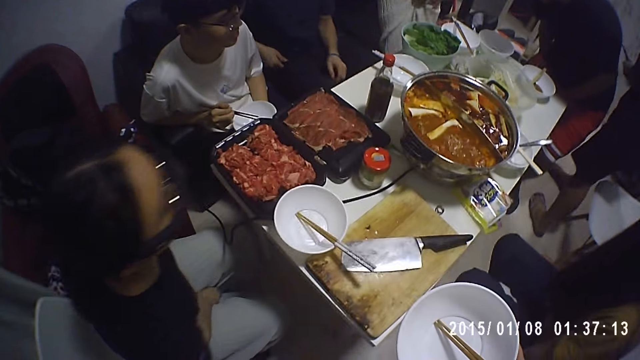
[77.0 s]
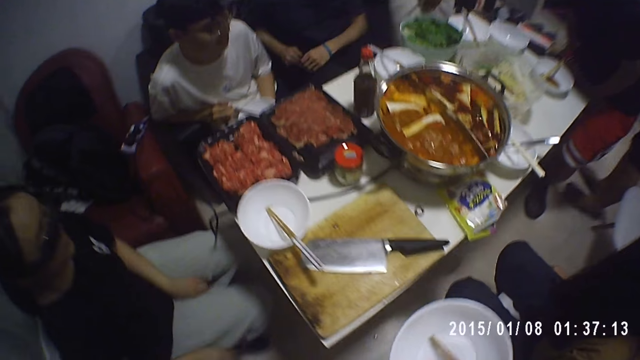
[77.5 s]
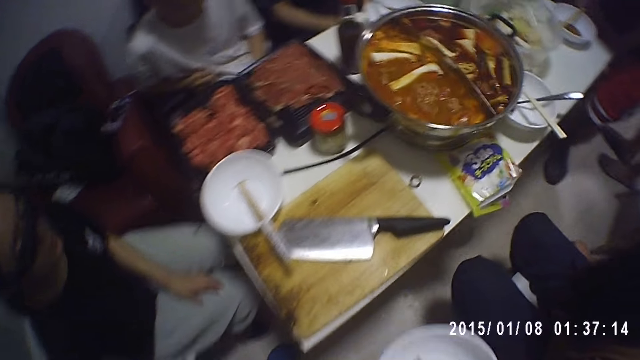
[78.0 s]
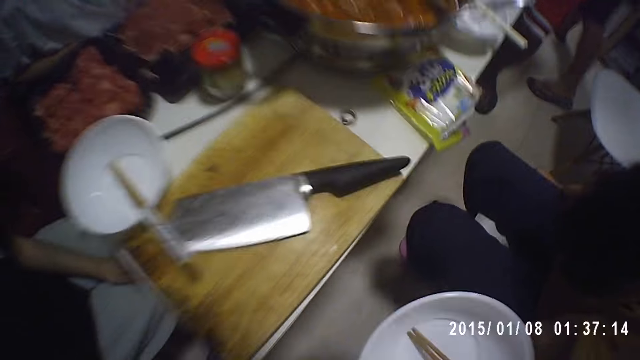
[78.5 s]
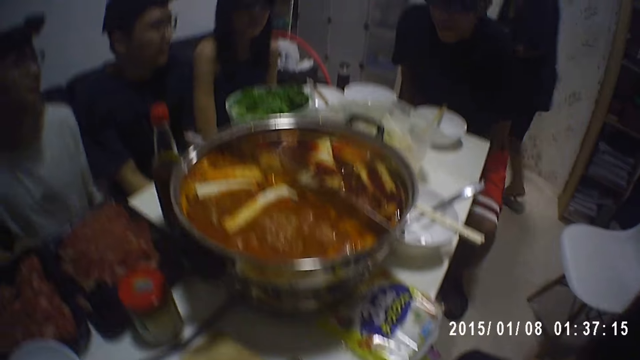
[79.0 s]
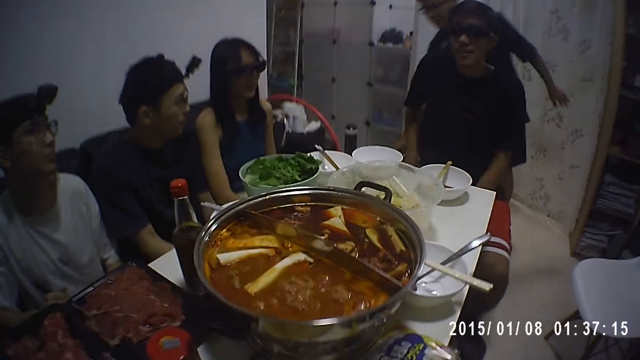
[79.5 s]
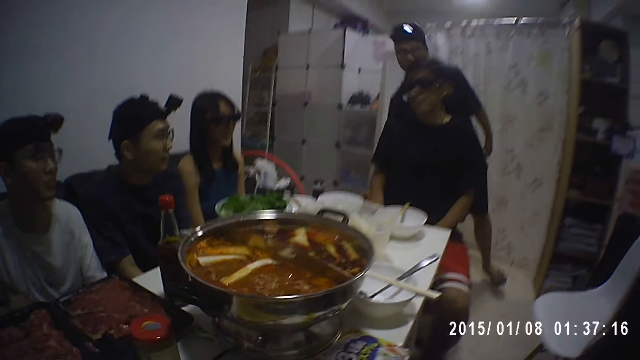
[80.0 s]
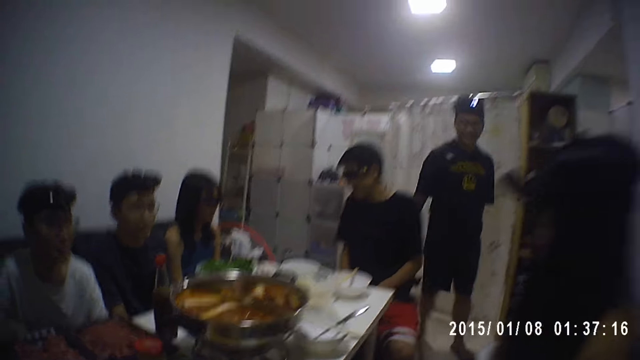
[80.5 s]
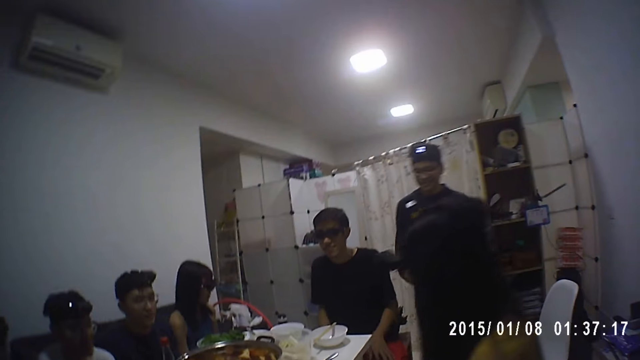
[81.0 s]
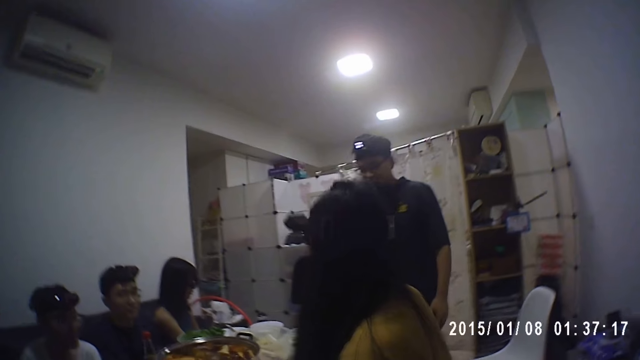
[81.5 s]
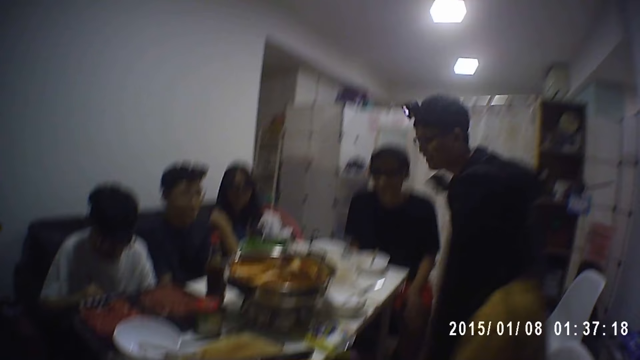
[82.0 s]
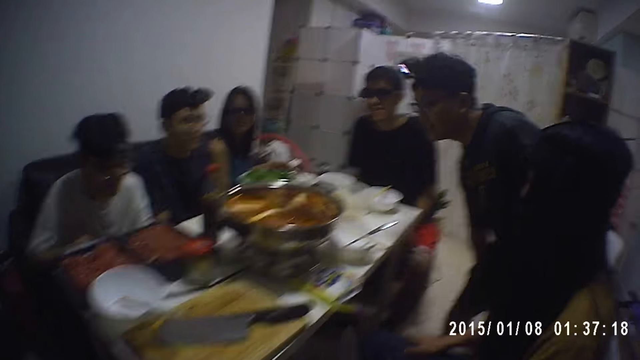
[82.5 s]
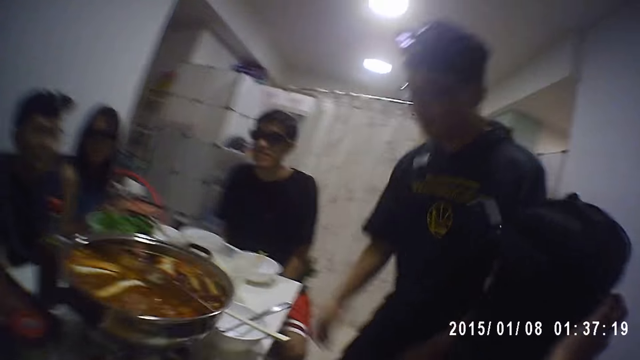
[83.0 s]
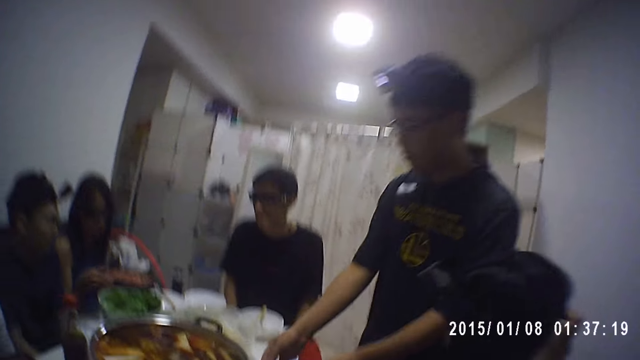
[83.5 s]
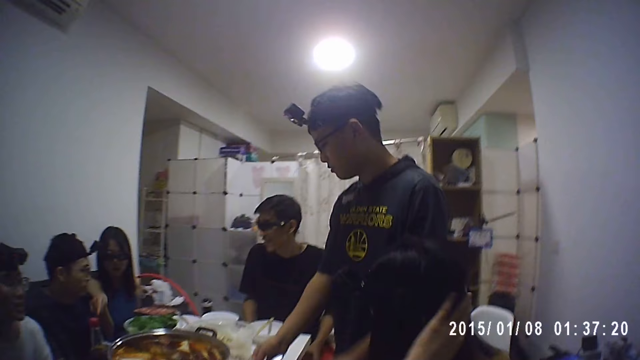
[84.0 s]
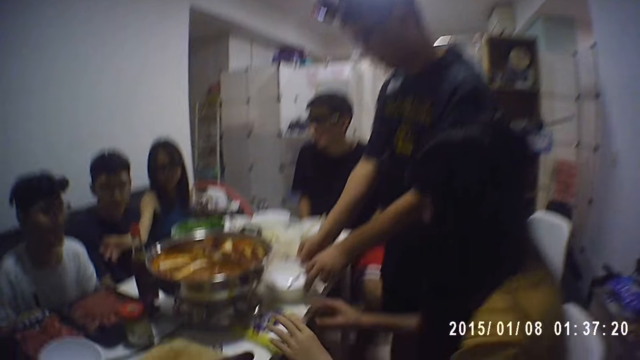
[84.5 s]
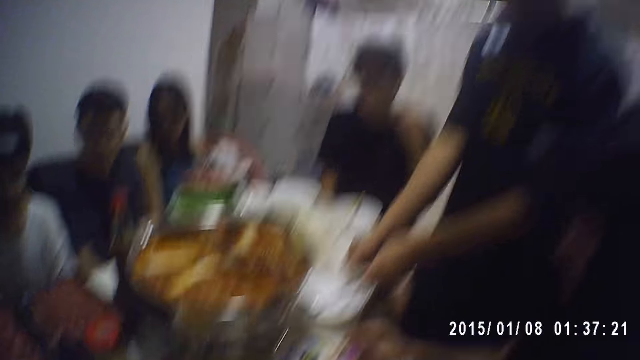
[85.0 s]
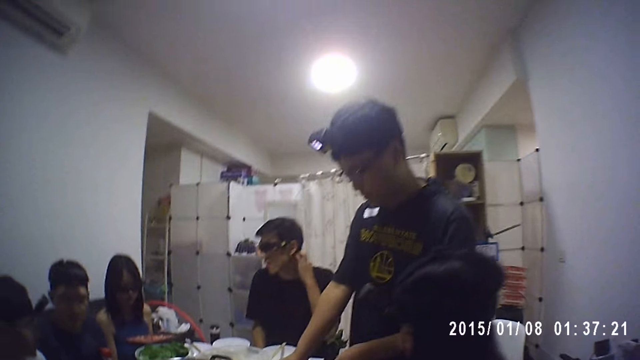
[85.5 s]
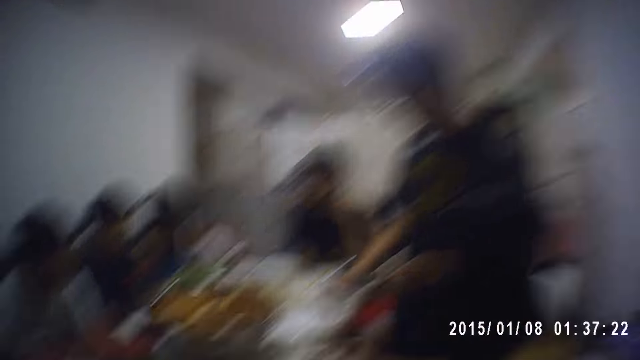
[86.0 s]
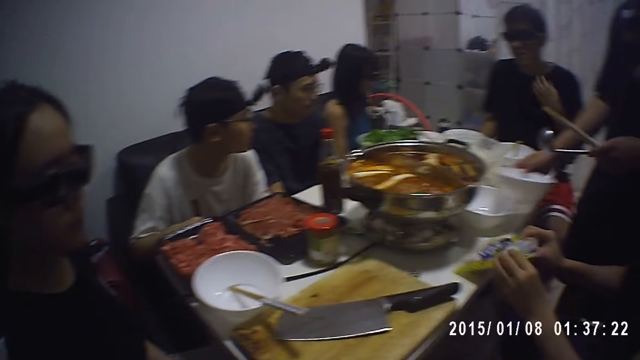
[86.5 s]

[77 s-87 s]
A lady sits on the chair. A man walks behind another man. The camera wearer holds a dishware with a chopstick. Another lady sits down. A third lady scratches her hair. The second lady points towards a ketchup bottle. The third lady picks up a serviette paper from the table. The second man scratches his neck.

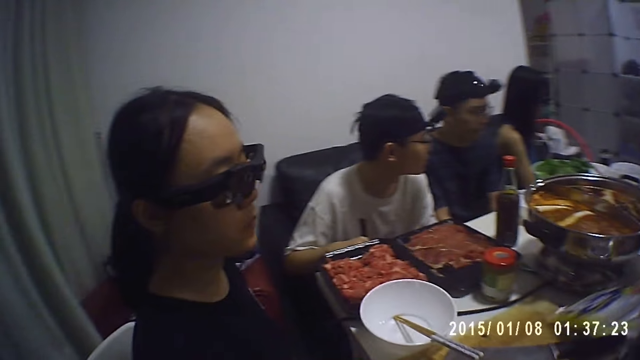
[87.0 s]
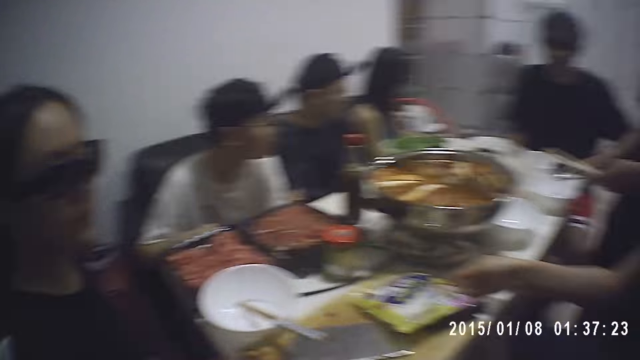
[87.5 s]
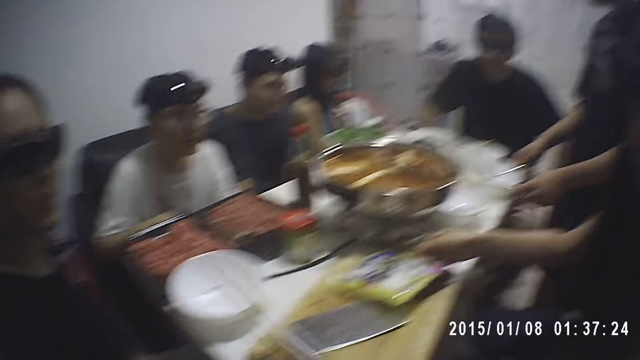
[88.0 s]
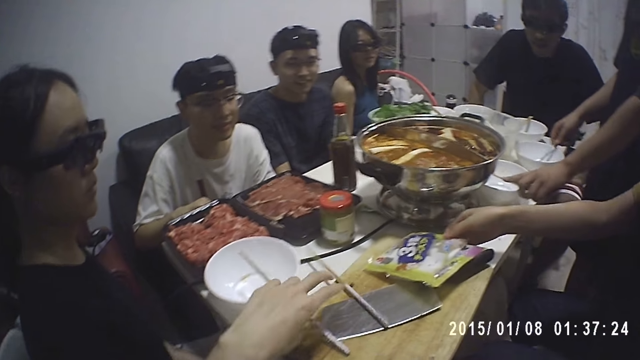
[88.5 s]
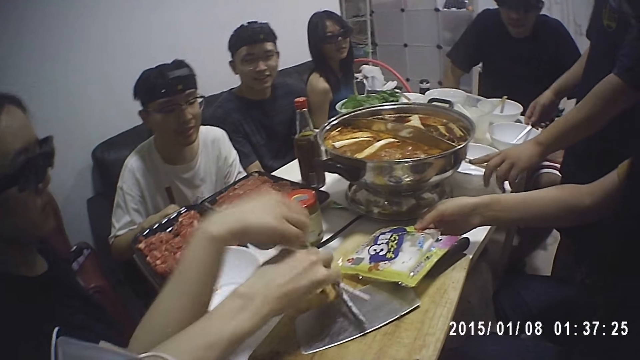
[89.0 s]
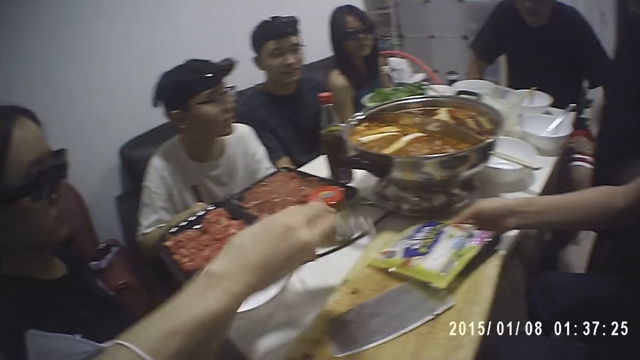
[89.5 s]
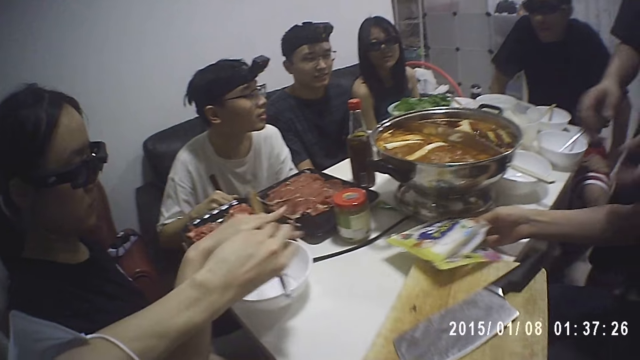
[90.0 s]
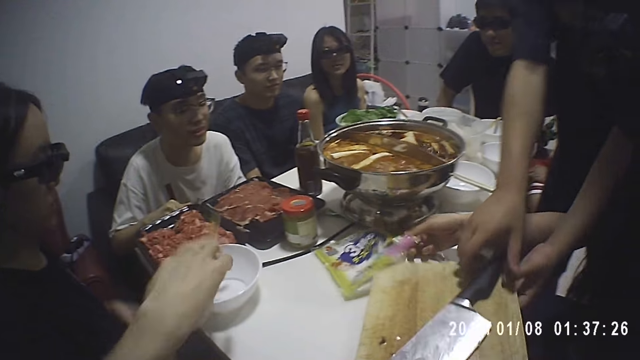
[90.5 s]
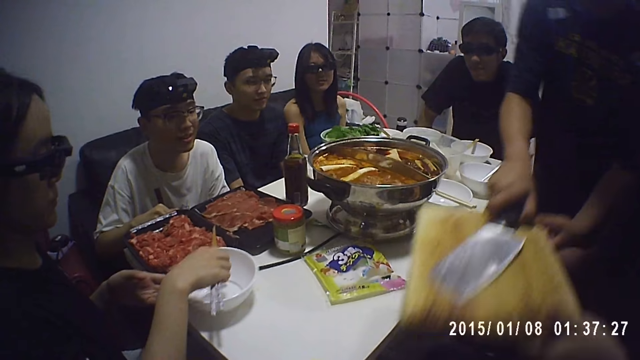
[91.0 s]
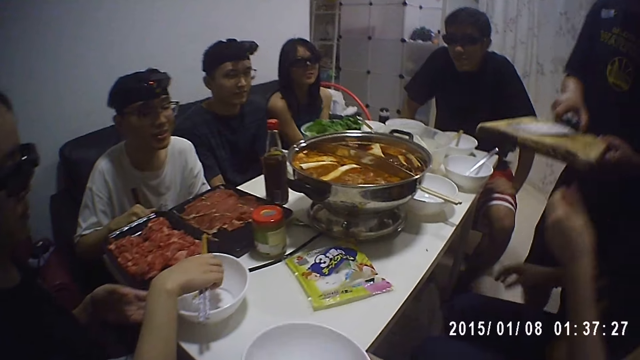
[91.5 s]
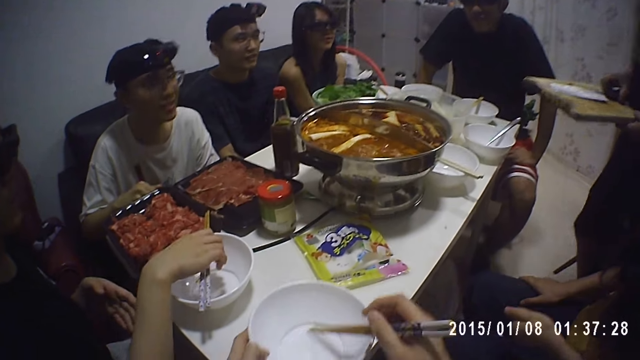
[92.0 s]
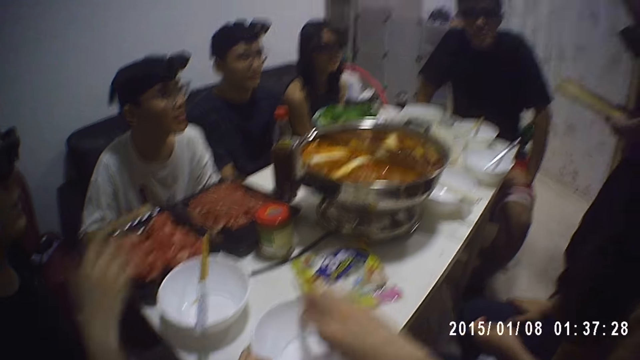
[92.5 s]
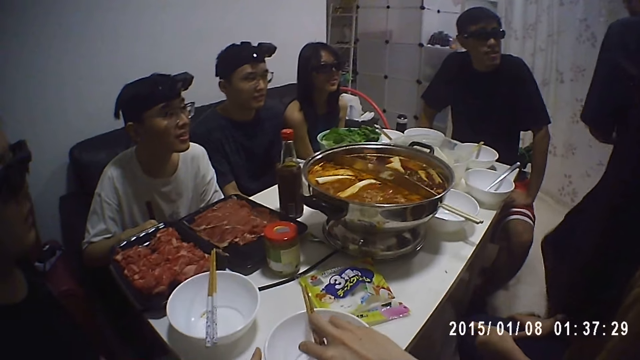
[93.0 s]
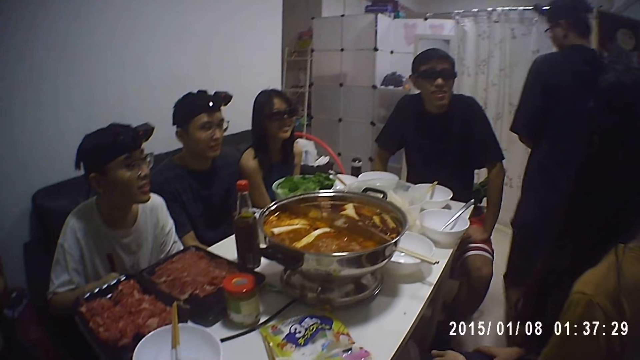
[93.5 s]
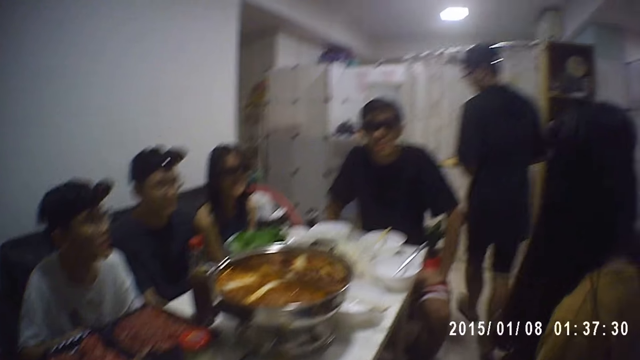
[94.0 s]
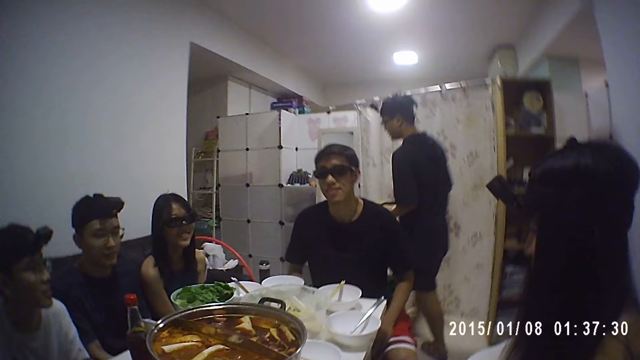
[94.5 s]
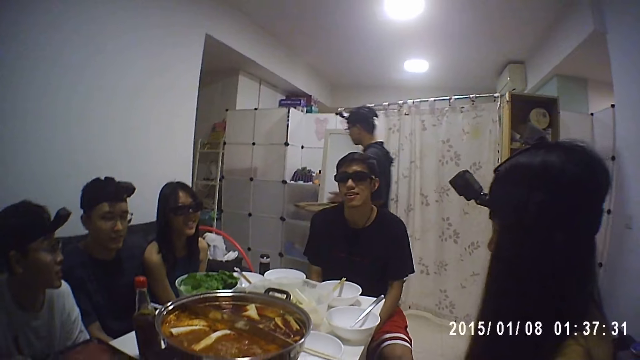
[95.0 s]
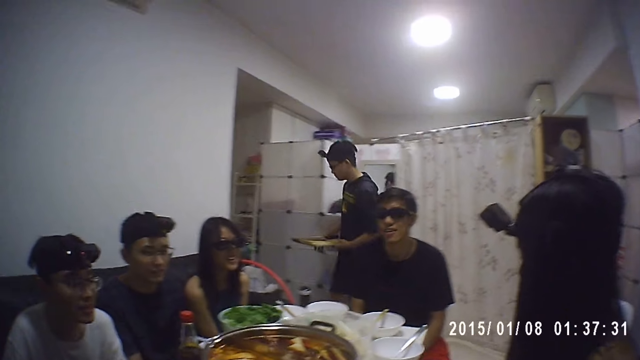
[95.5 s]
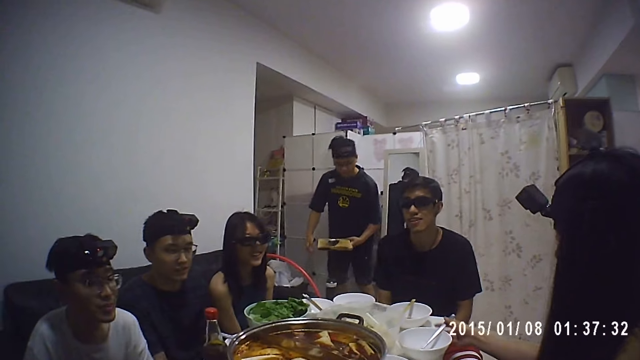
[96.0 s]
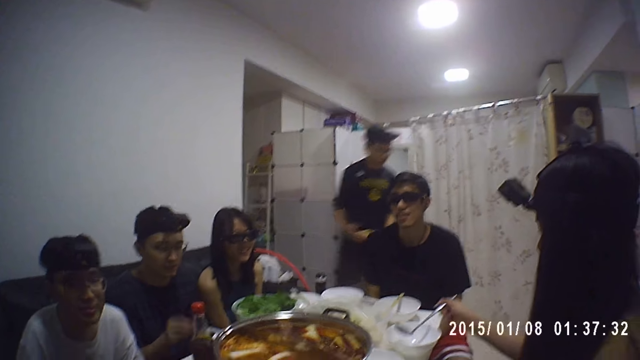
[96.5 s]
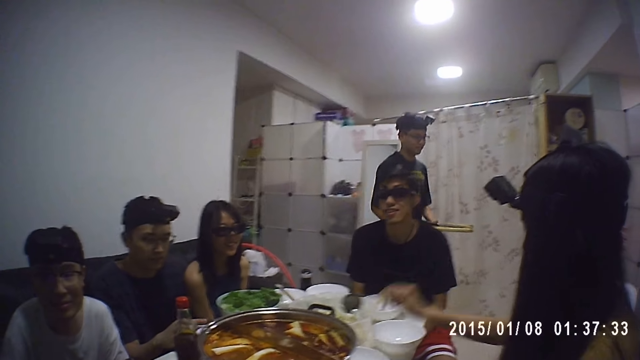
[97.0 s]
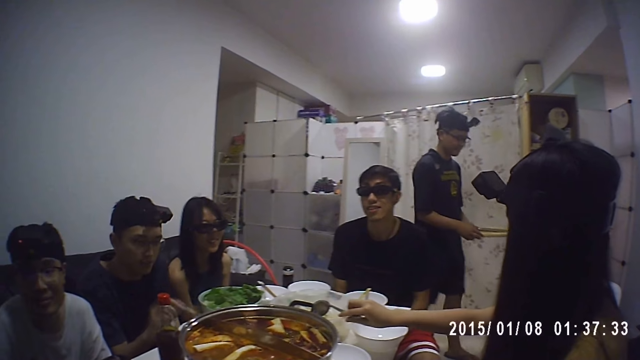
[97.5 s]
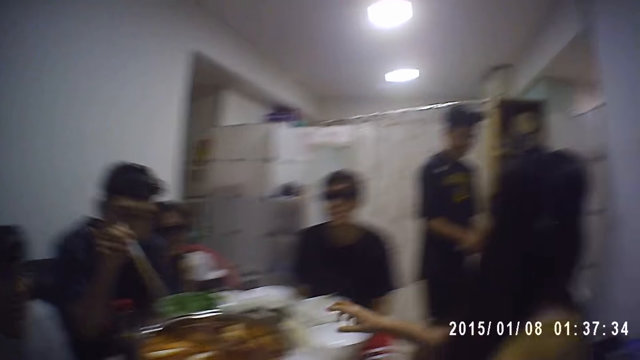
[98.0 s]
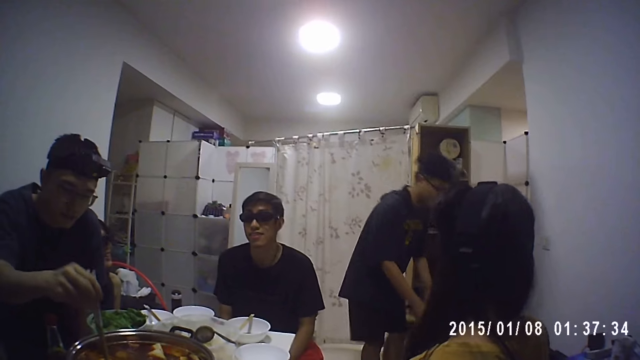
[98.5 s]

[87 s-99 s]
A lady places the serviette paper on the chopping board. A person picks up chopsticks. A man drops the dishware on the table. The camera wearer holds the chopsticks. The man drops the spoon in the dishware and drops the chopsticks on the dishware. The camera wearer picks up chopsticks from the chopping board. They give the chopsticks to another lady. The first lady drops the serviette paper on the table. The man collects the chopping board with knife from the first lady. The other lady places the chopsticks on the dishware. The camera wearer places the dishware on the table. They place the chopsticks on the dishware. The man walks towards the door. The man walks towards his seat. The first lady picks up a spoon from a dishware. She places the spoon on the dishware. Another man stands up from the chair. The second man mixes the food in the cookware.
